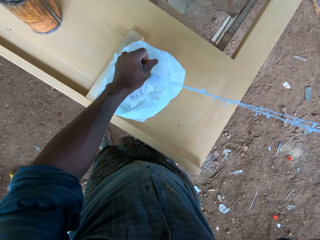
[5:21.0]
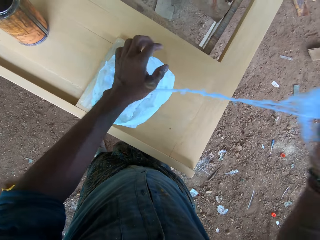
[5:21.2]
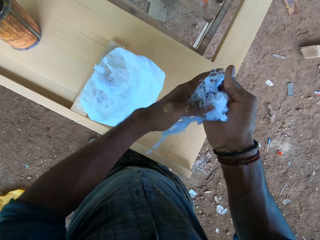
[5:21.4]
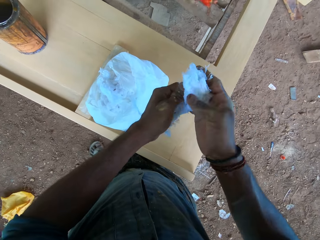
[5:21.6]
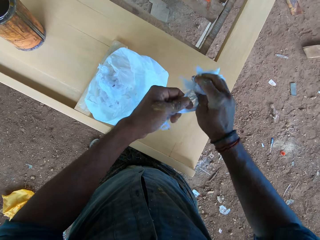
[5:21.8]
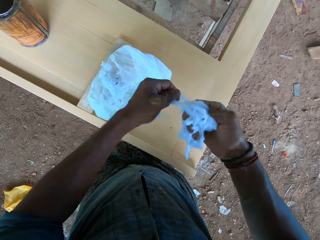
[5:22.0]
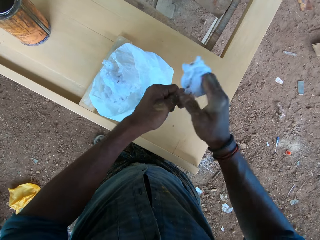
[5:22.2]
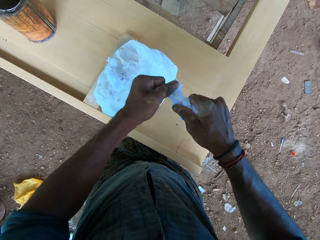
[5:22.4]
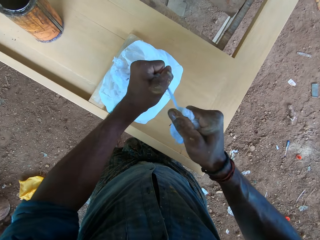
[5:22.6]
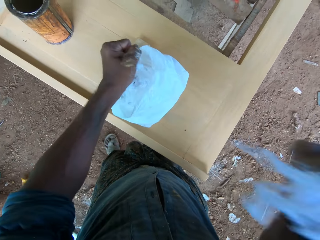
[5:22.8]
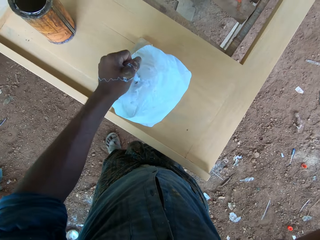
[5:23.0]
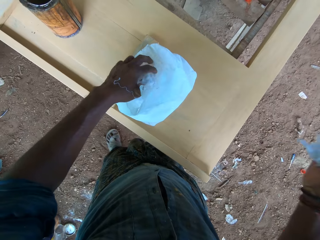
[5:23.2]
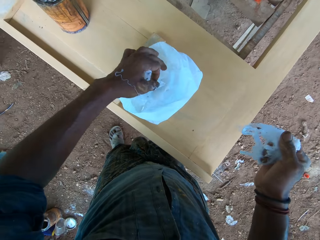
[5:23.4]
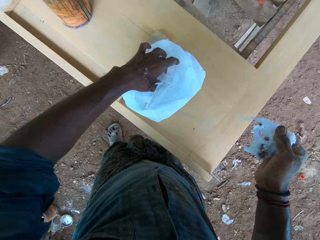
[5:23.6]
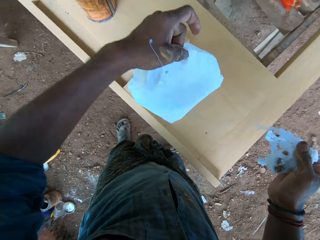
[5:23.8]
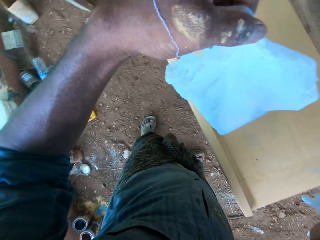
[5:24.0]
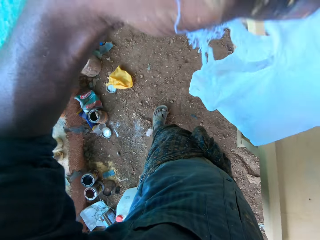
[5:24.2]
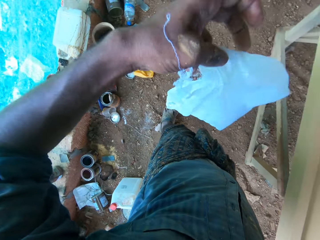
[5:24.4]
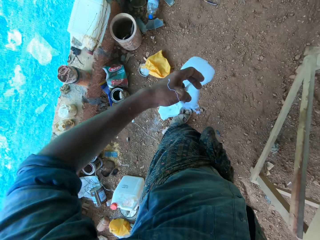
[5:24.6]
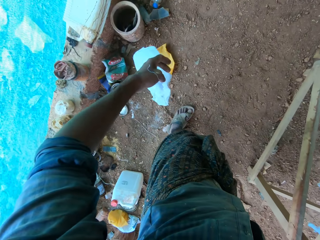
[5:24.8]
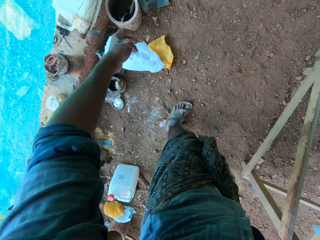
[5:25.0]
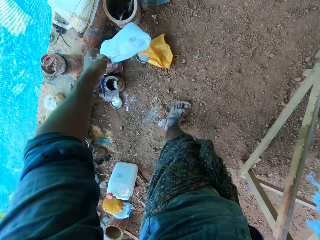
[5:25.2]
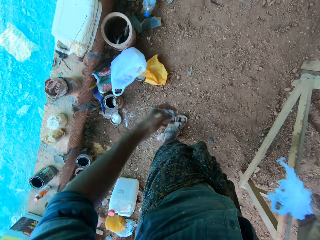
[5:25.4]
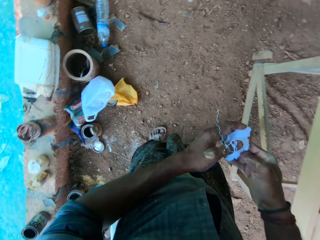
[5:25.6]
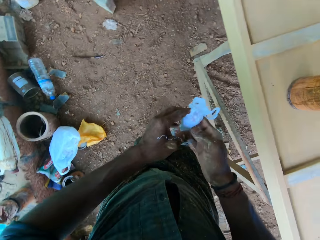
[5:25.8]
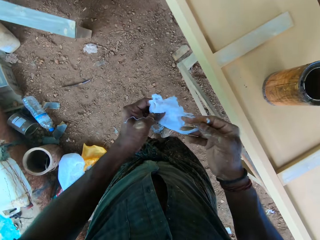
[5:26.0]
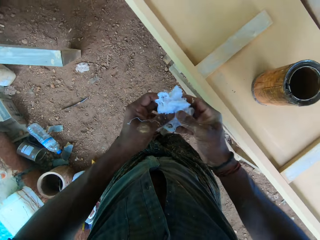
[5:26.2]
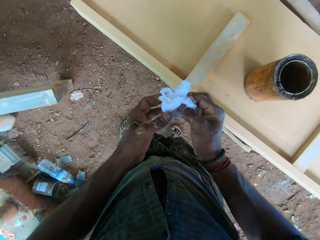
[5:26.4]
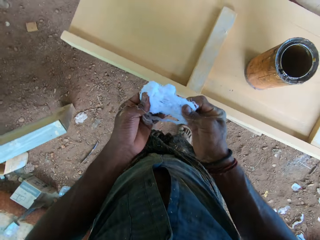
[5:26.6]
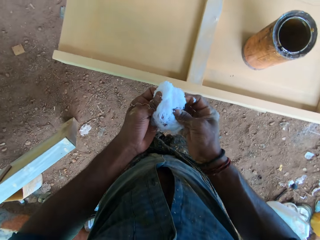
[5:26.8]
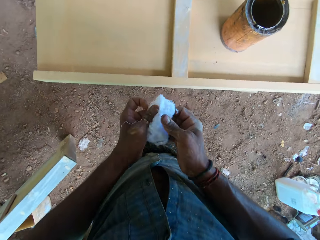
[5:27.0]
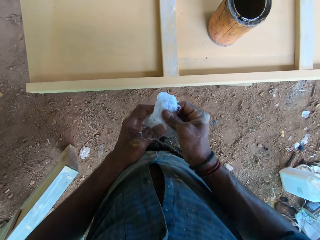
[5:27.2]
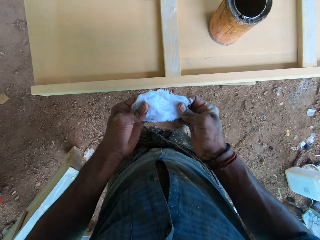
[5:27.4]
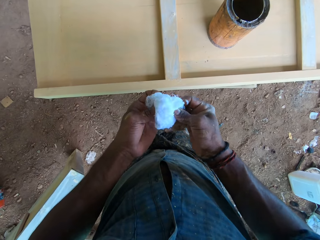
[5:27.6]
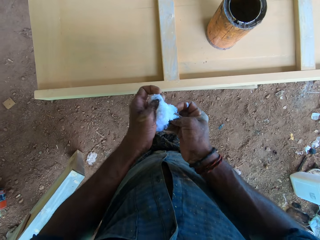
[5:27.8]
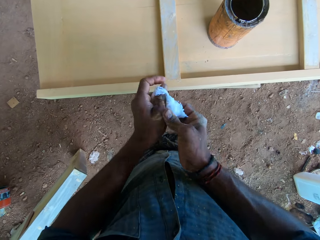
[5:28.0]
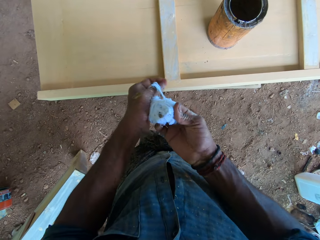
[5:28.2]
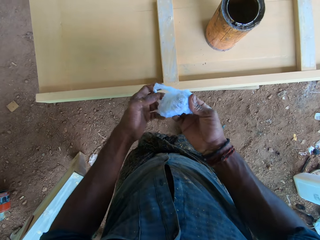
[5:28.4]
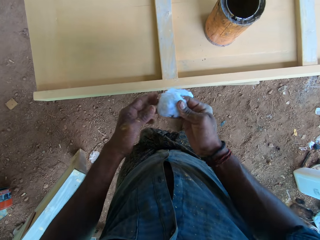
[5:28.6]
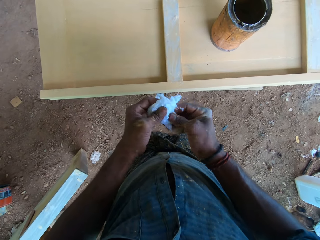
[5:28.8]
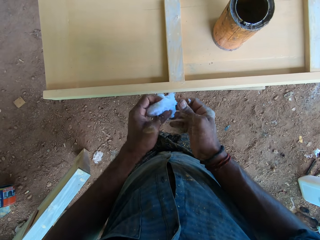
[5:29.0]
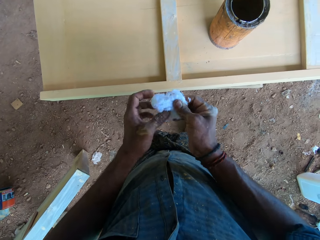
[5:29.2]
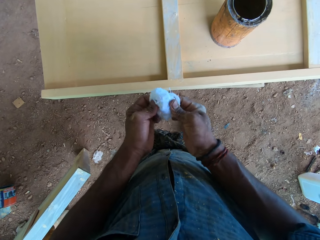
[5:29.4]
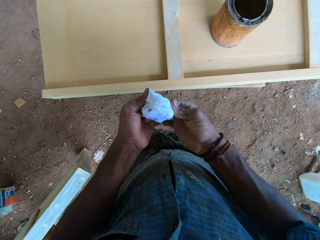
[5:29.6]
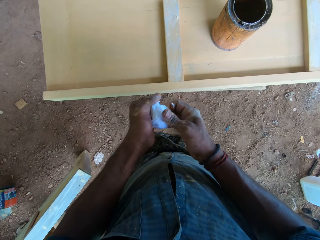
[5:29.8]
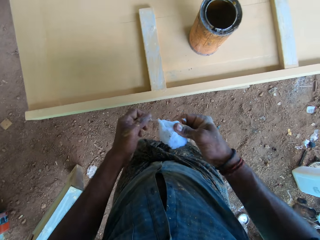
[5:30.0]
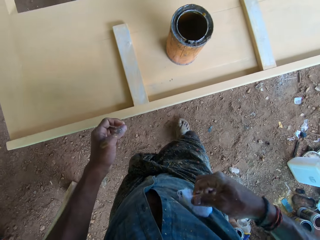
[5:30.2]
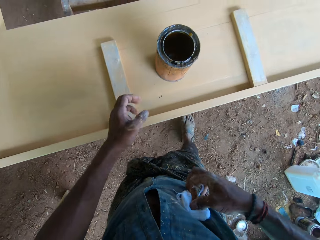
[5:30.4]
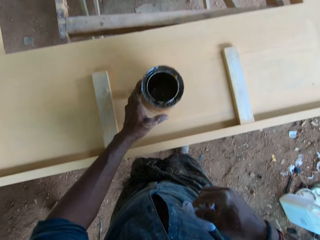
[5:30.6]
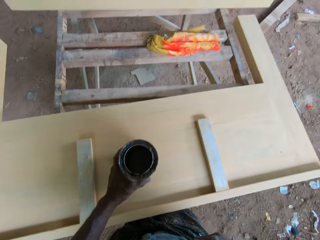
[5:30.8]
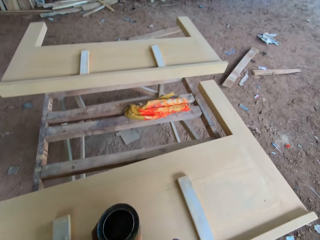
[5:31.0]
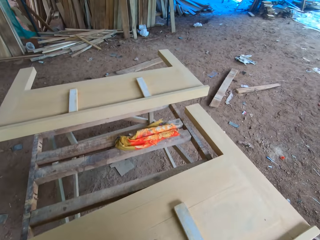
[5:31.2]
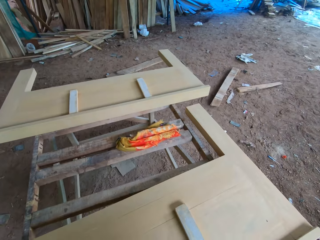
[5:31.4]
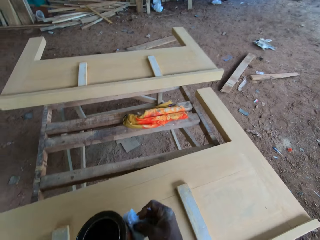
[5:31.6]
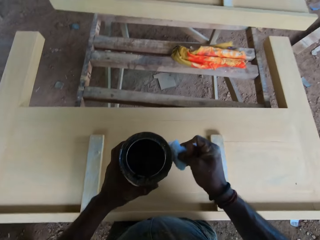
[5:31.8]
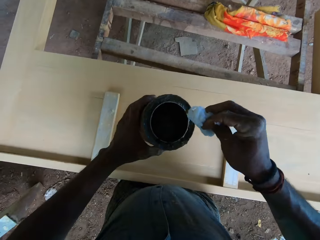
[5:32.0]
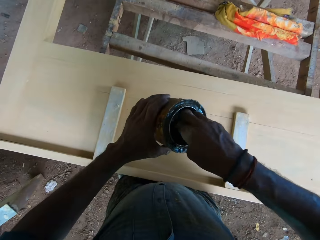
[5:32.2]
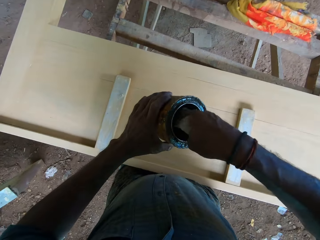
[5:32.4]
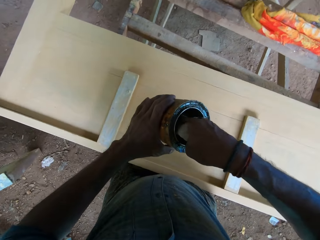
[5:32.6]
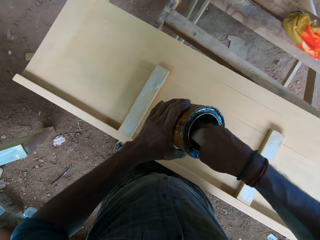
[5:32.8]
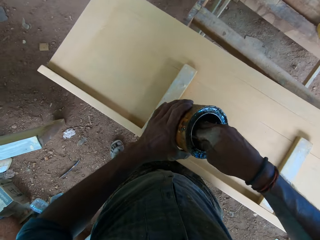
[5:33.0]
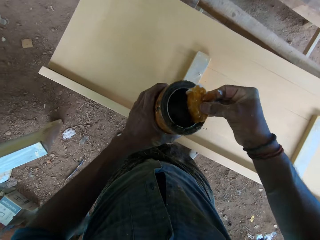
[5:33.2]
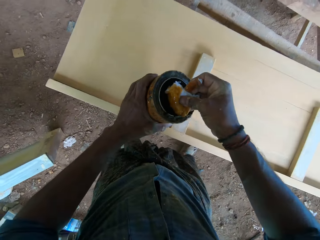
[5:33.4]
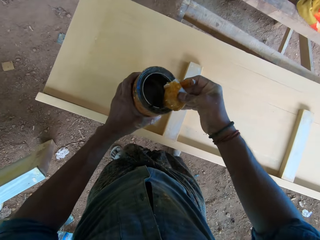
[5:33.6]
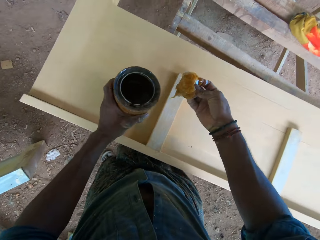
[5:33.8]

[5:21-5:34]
The camera wearer picks up the bag of wool from the board with his left hand. He drops the bag of wool on the floor with his left hand. He folds the wool on his right hand with both hands. He holds the material with both hands. He adjusts the cloth with both hands. He holds the container on the board with his left hand. He picks up the container from the board with his left hand. He takes paint from the container with the wool in his right hand.

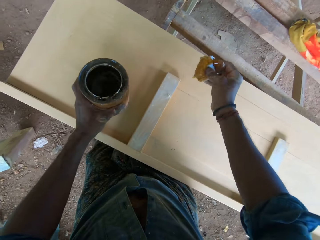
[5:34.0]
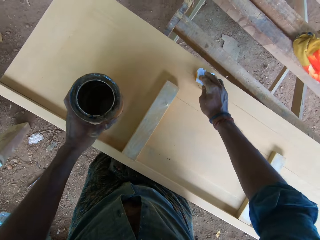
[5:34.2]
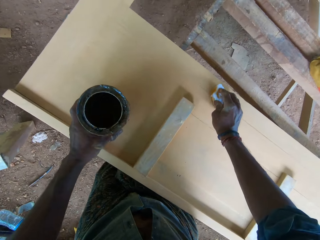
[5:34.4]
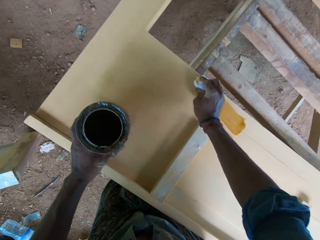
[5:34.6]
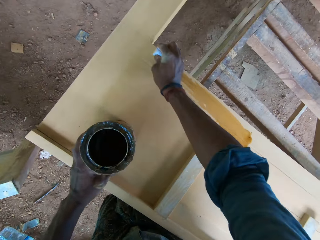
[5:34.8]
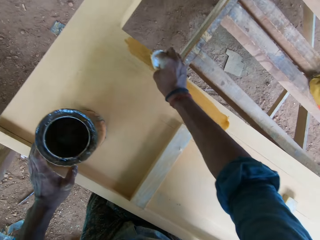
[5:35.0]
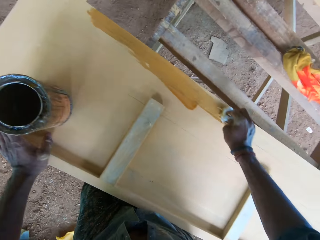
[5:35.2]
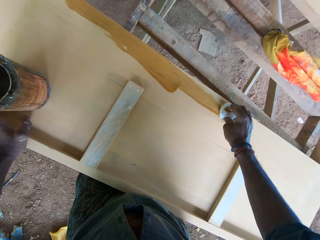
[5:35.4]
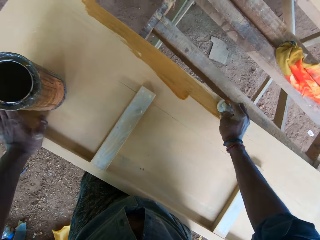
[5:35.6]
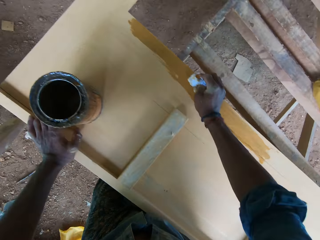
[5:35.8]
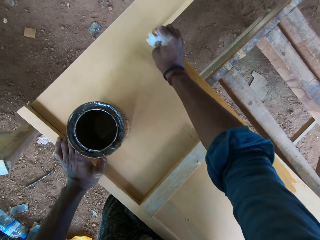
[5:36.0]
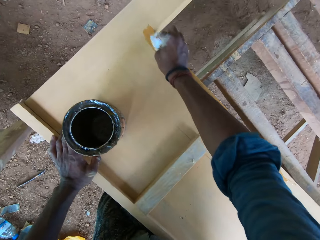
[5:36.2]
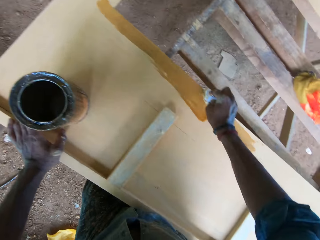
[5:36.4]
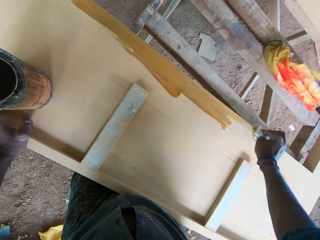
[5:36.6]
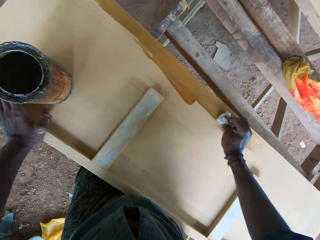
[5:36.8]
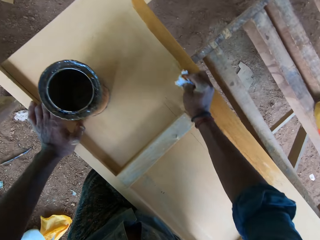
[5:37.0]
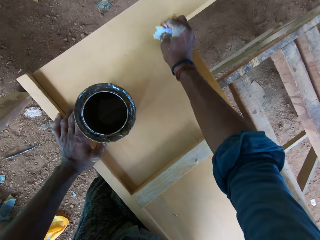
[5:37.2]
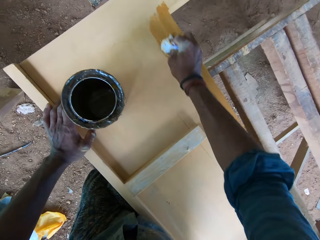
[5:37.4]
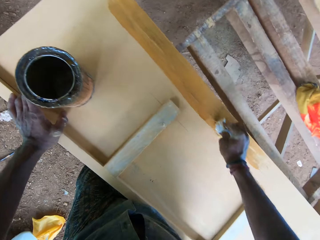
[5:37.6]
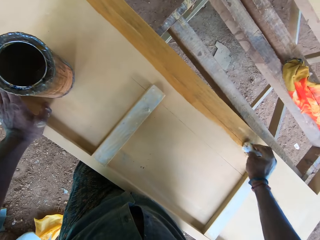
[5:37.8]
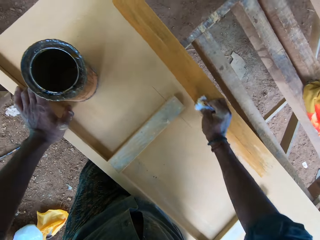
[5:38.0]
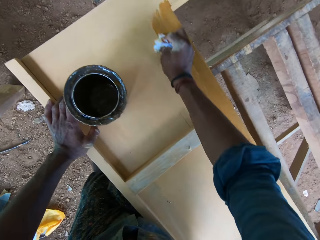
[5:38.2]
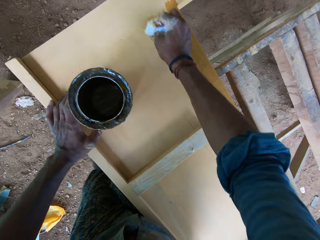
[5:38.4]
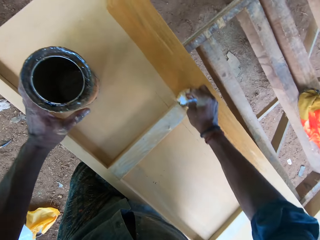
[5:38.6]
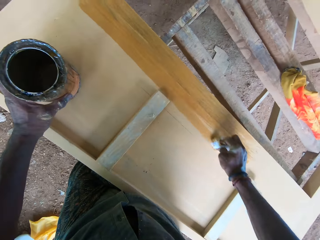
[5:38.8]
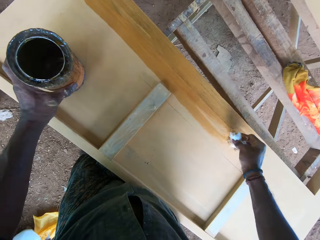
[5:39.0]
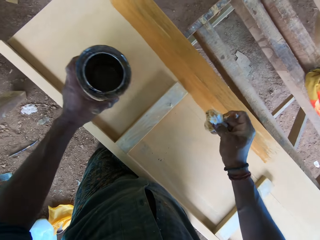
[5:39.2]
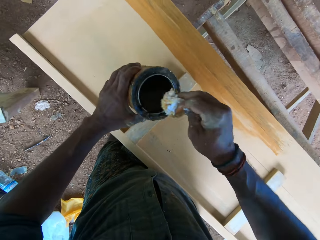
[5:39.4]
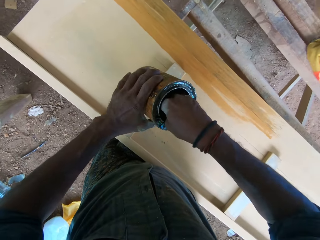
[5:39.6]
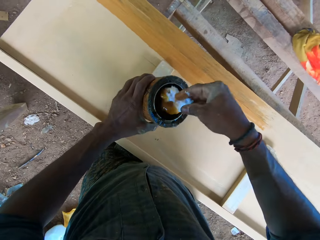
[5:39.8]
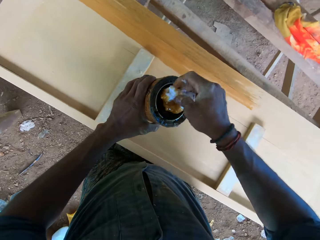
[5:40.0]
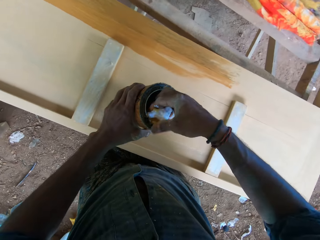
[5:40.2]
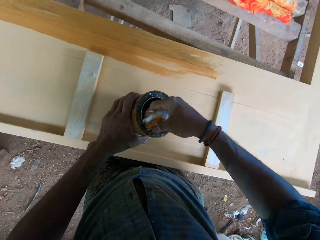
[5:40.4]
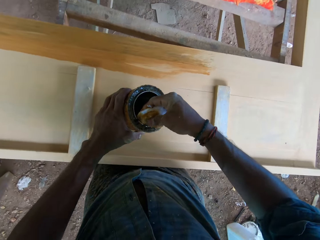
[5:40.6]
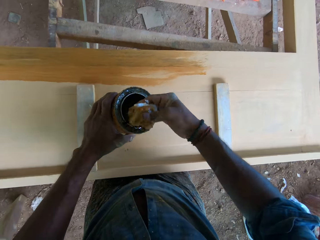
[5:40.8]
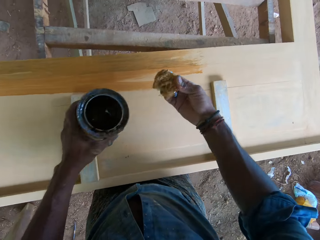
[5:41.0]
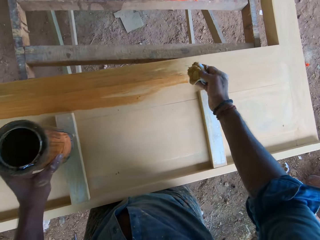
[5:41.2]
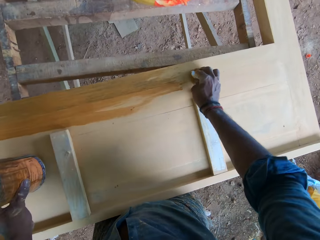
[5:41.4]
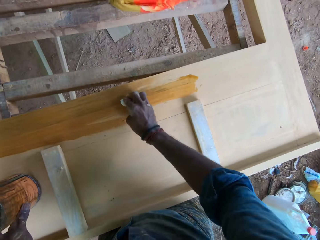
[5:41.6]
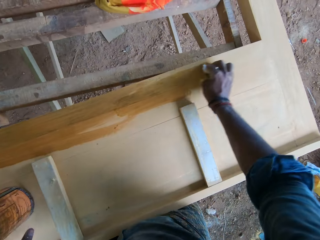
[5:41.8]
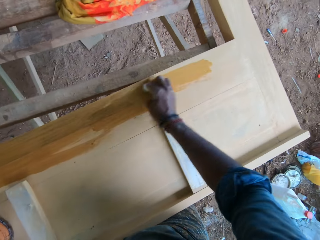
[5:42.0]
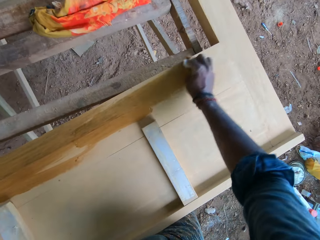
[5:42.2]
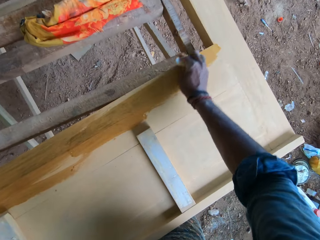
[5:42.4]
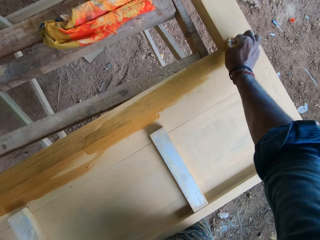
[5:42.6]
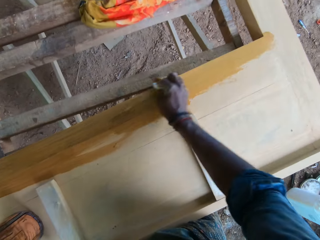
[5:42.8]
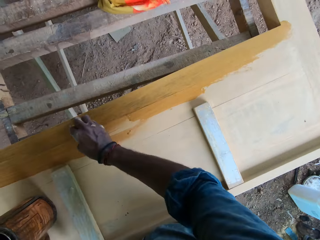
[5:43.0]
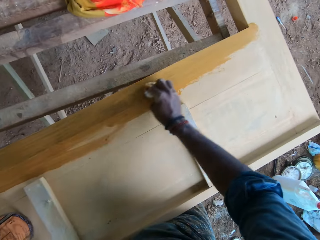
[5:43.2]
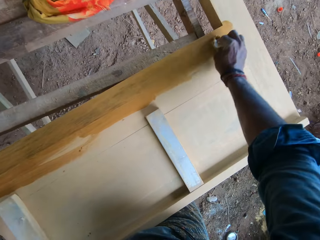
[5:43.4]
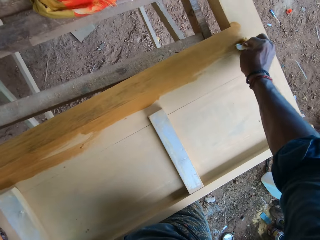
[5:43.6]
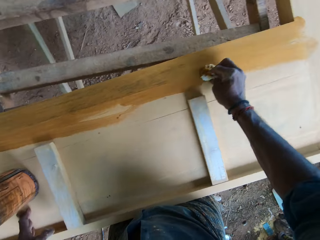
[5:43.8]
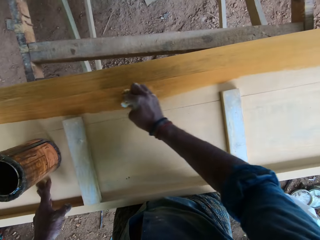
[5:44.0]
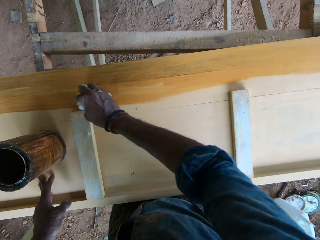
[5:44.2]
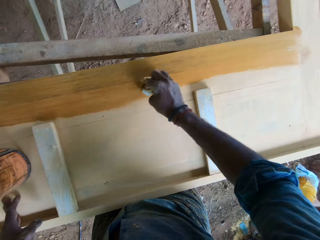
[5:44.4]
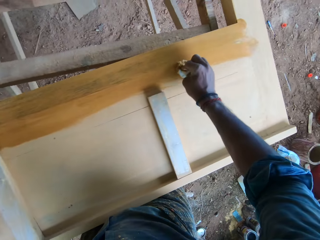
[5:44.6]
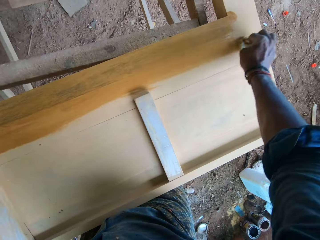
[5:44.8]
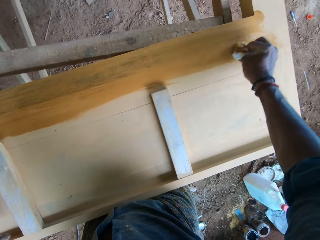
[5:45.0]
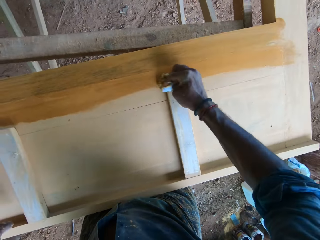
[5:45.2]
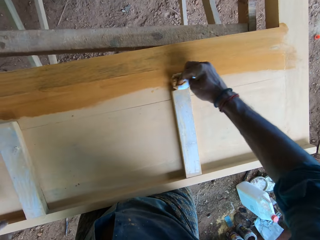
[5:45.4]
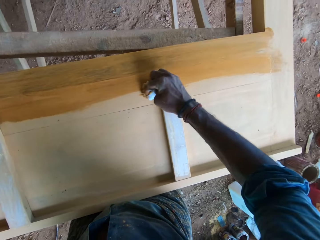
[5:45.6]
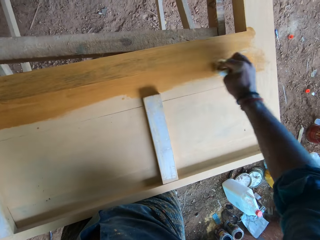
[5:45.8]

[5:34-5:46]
The camera wearer paints the board with the wool in his right hand. He drops the container on the board with his left hand. He picks up the container from the board with his left hand. He takes paint from the container with the wool in his right hand. He drops the container on the board with his left hand. He paints the board with the wool in his right hand.
